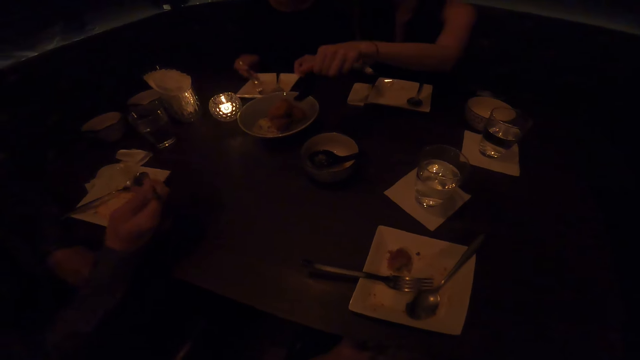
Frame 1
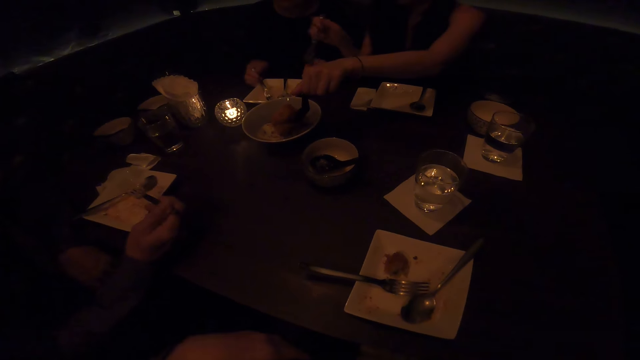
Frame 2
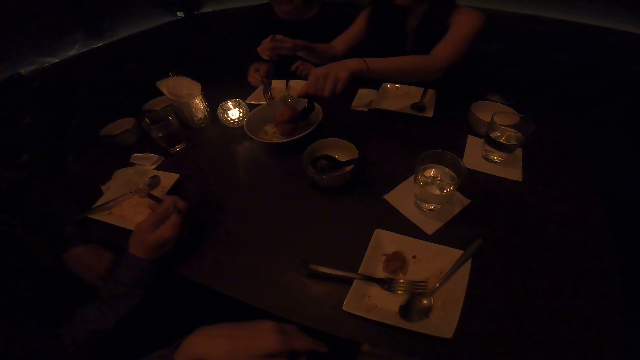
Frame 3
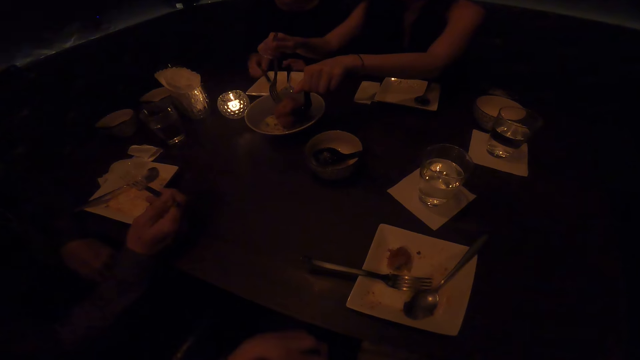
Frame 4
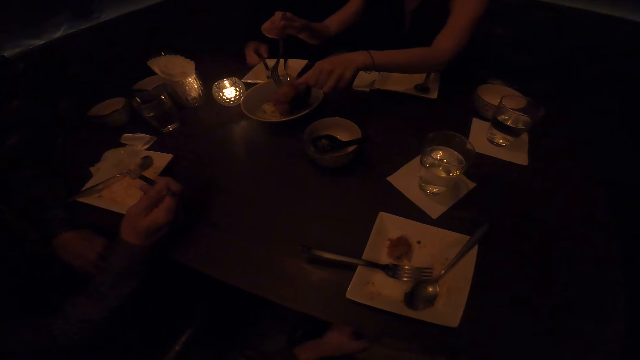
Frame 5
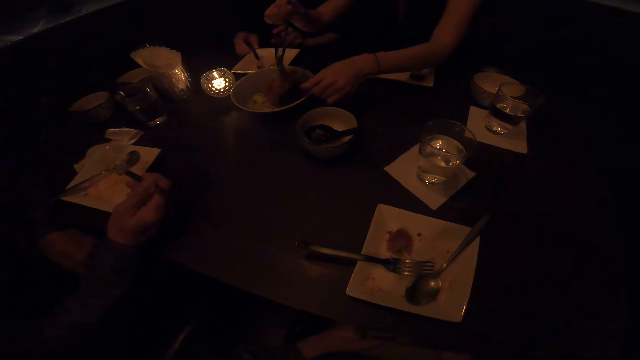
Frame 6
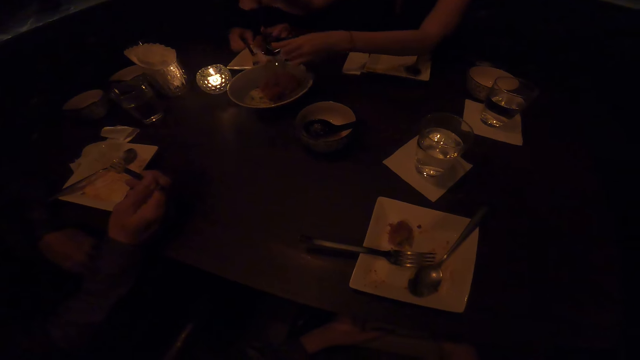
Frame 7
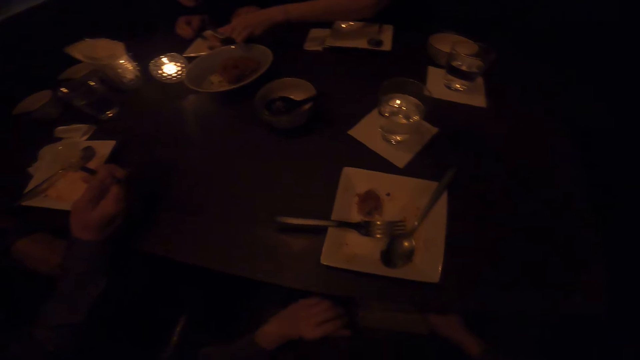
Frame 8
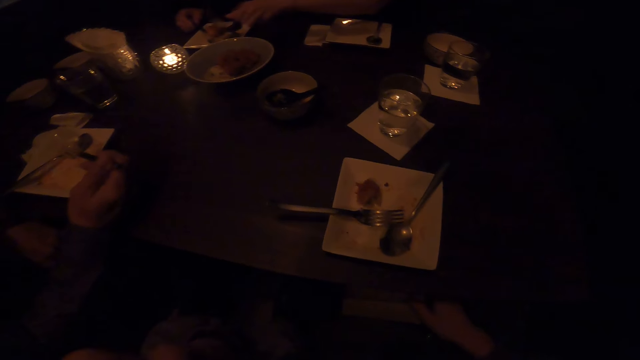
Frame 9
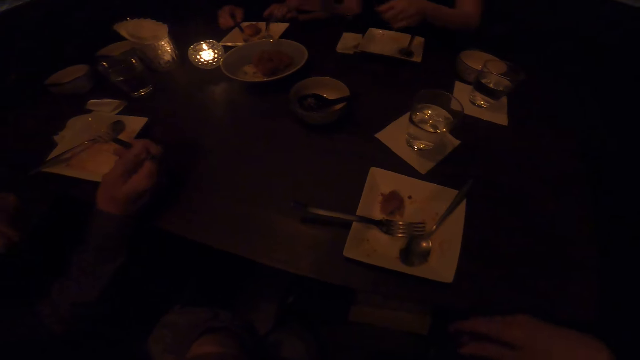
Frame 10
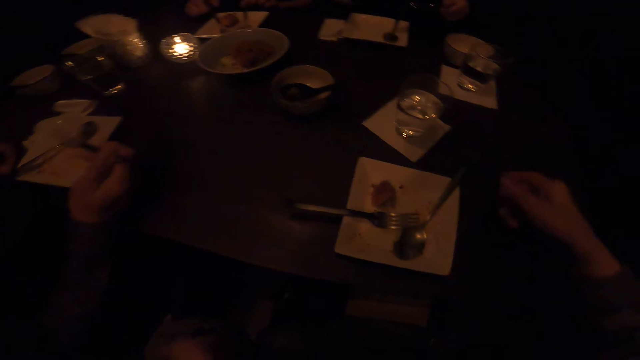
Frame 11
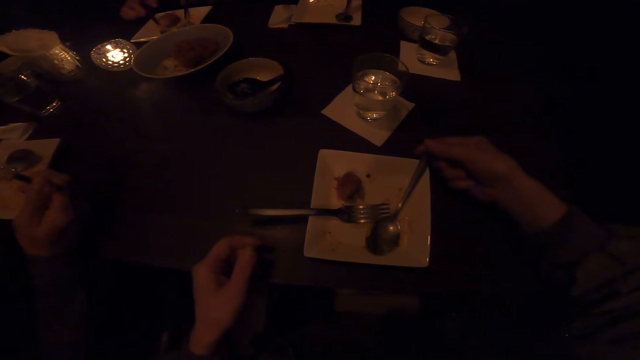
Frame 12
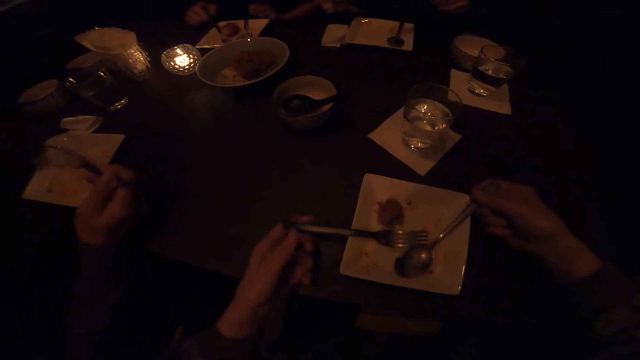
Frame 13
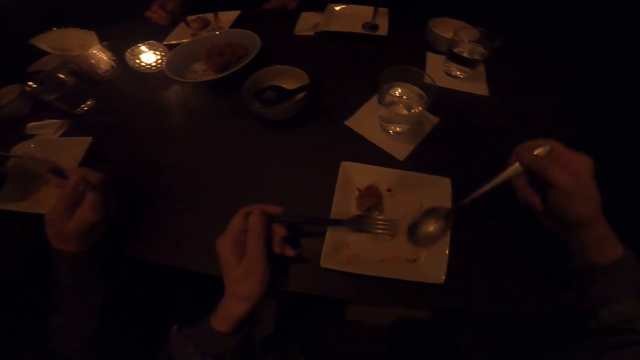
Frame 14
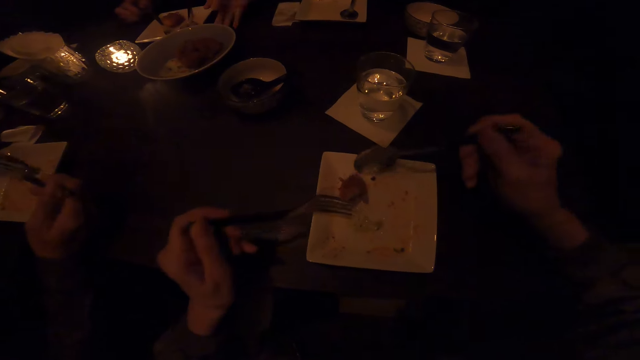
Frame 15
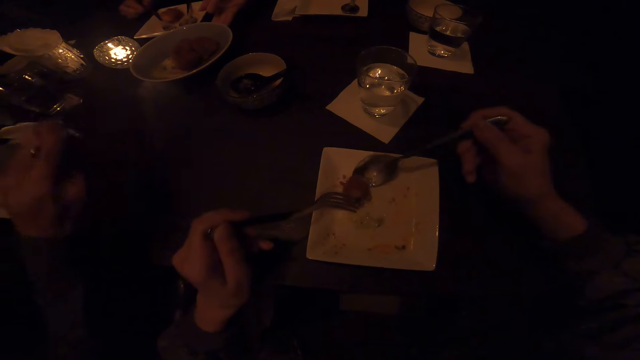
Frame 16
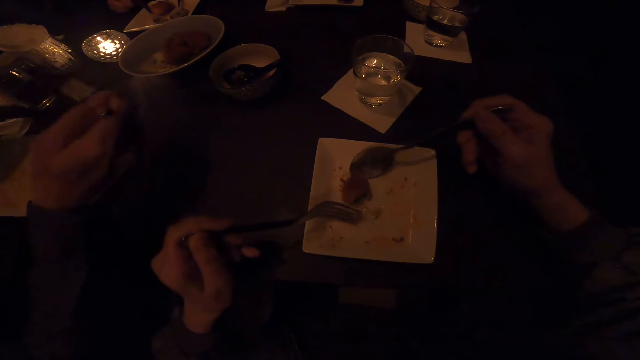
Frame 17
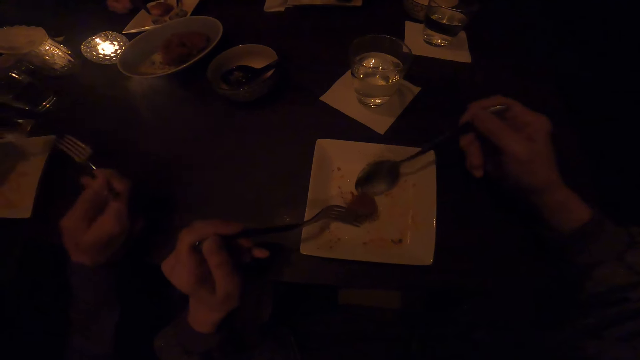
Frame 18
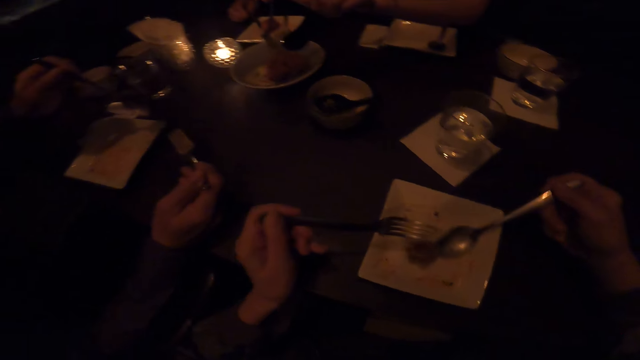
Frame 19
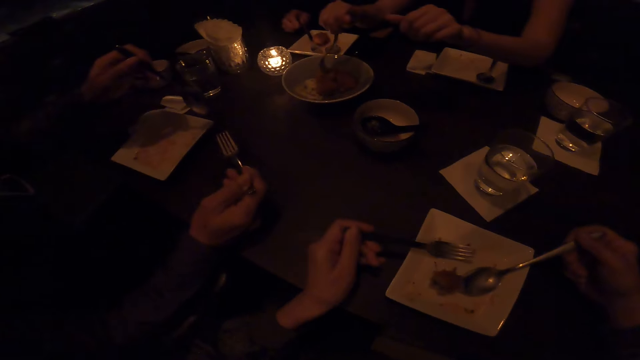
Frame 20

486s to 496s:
The camera wearer moves her hands. She picks up a spoon and a fork with both her hands. She holds the spoon and the fork.

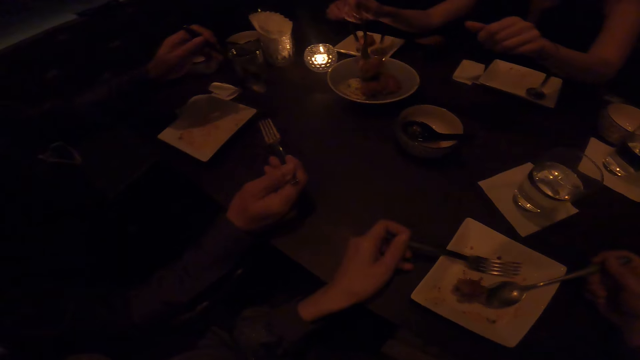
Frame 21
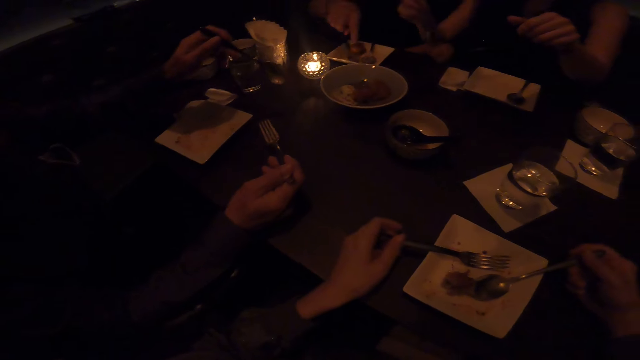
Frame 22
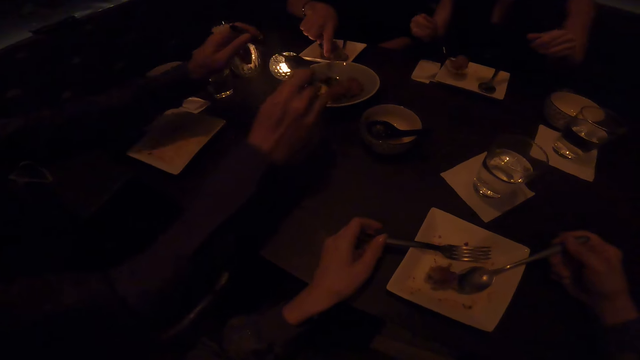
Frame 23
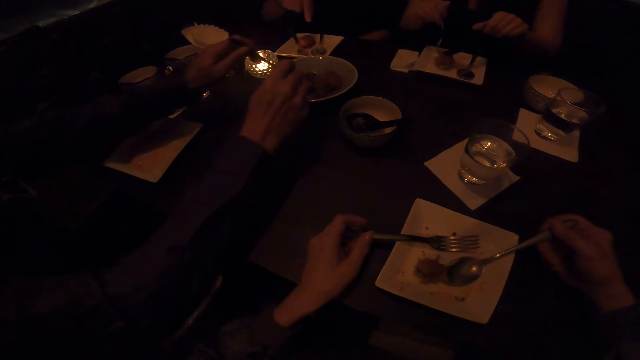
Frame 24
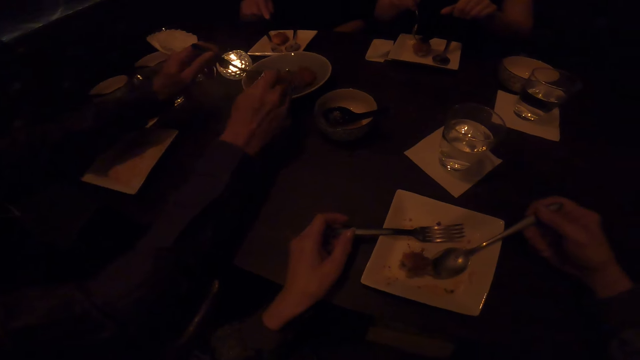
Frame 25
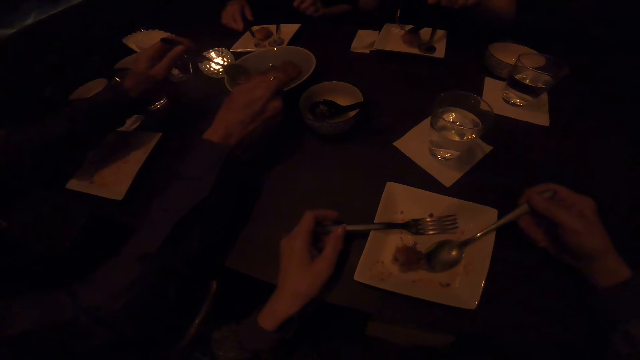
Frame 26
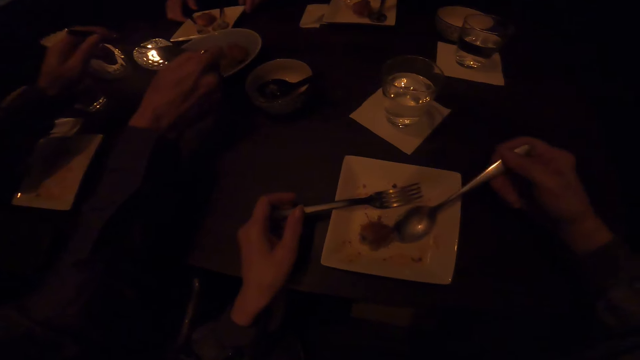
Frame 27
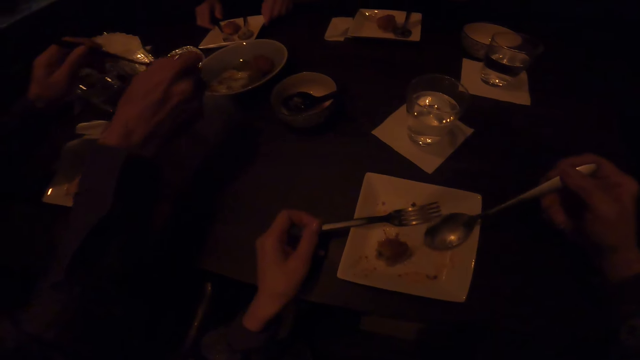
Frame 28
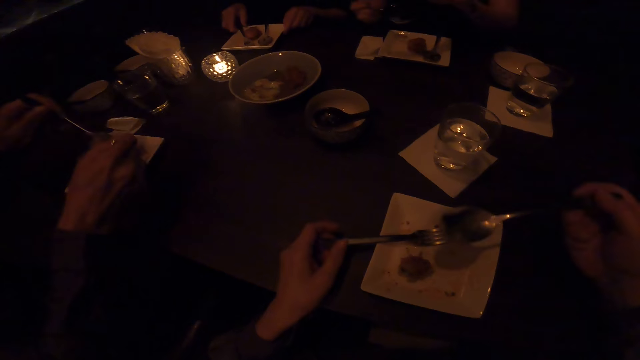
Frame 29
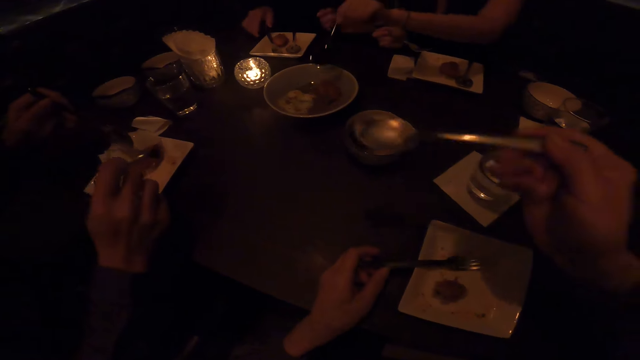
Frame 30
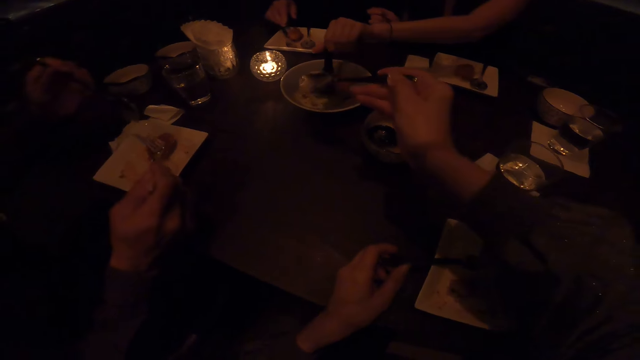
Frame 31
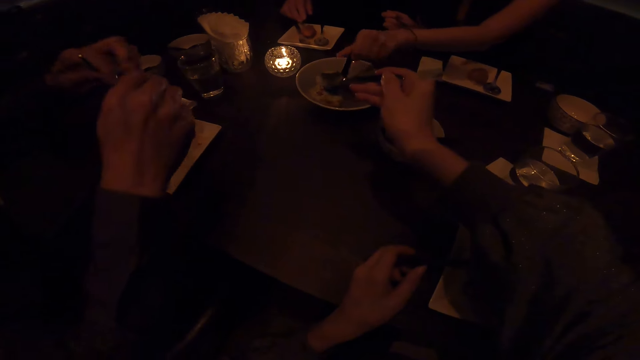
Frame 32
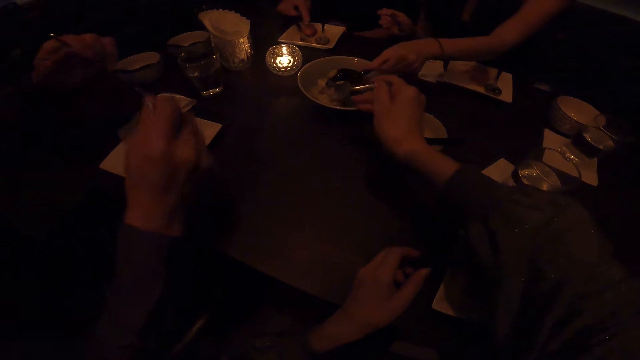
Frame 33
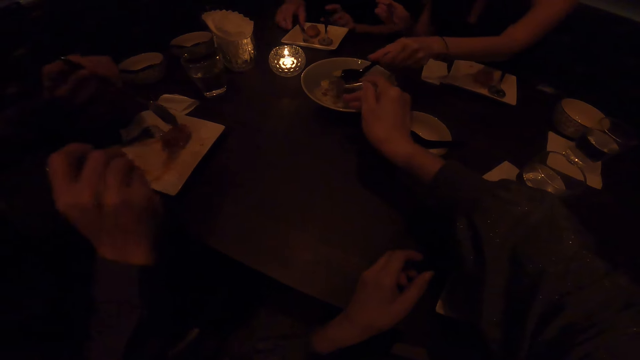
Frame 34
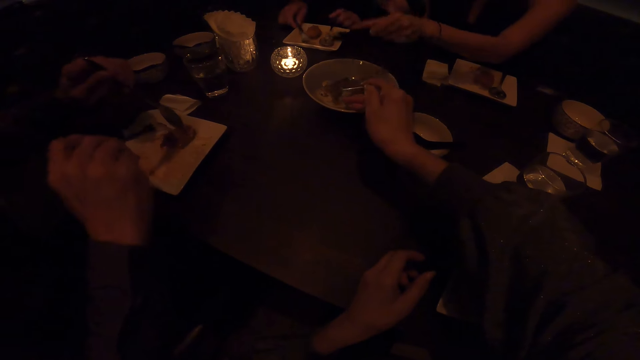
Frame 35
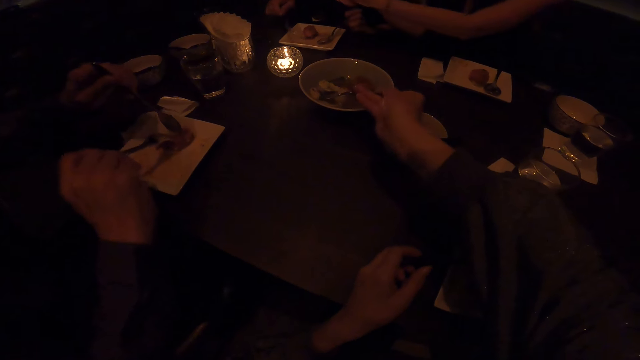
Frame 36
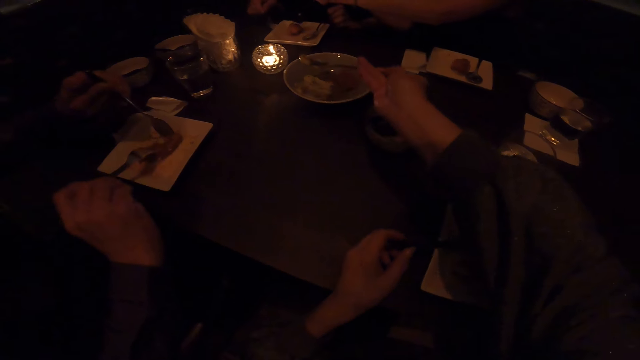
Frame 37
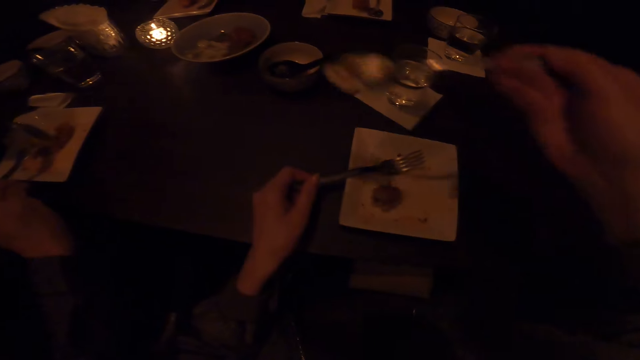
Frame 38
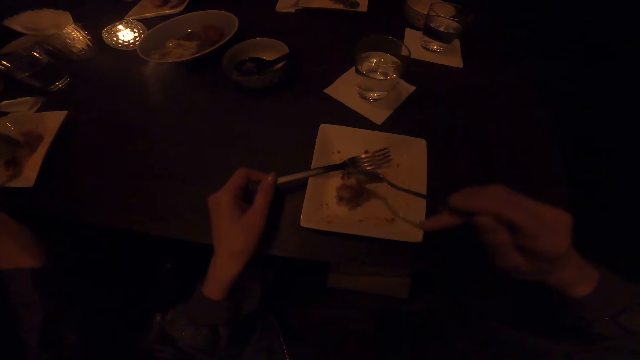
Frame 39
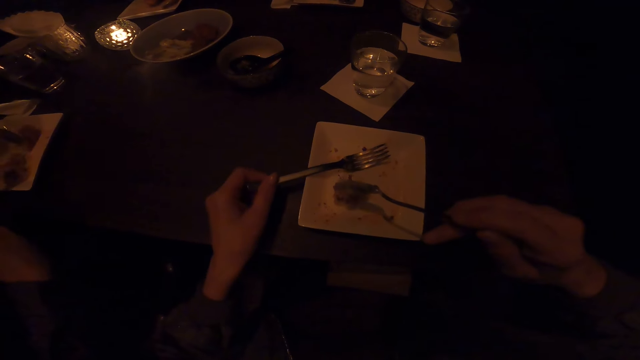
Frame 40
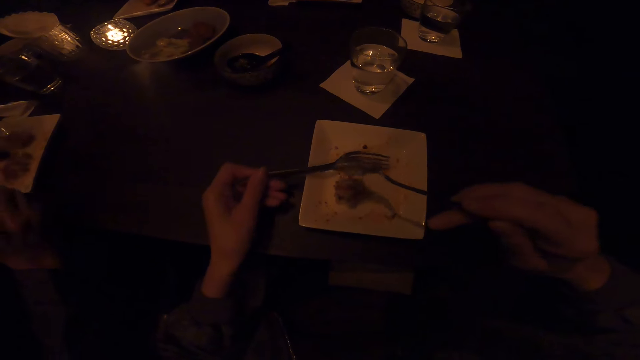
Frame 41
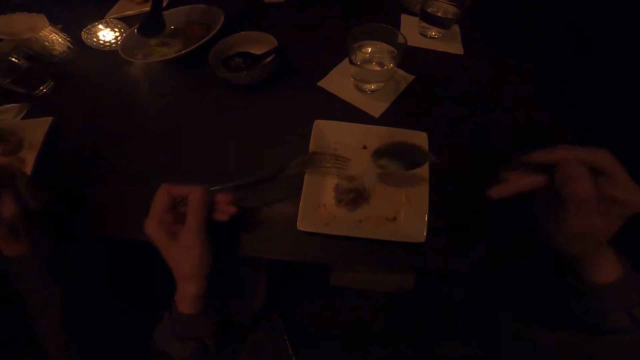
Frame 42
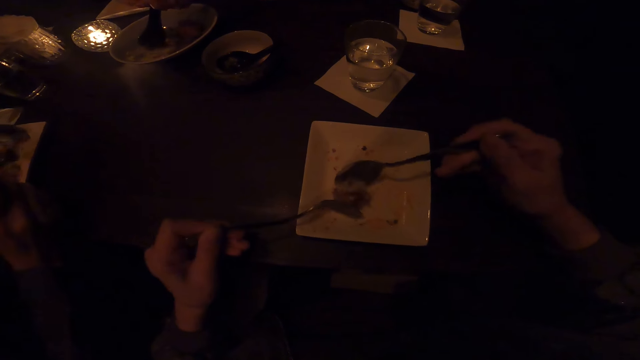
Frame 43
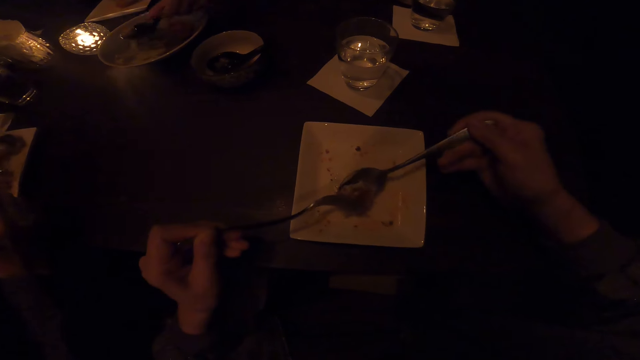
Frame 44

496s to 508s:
The camera wearer holds the fork and the spoon. They take food with the spoon. They scoop food. They put food in the plate.
